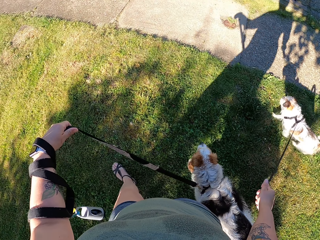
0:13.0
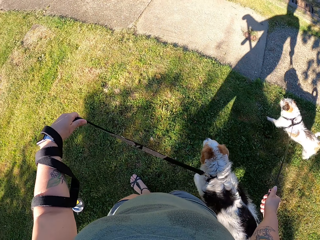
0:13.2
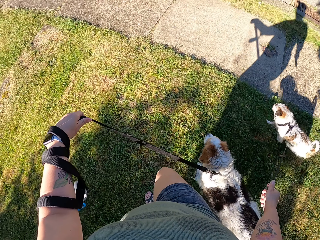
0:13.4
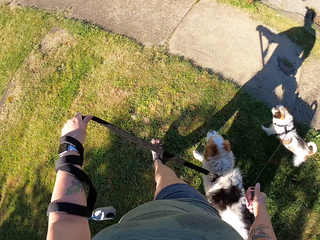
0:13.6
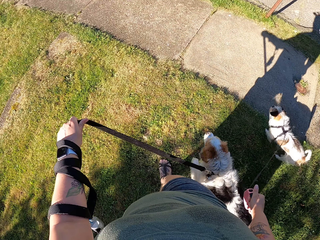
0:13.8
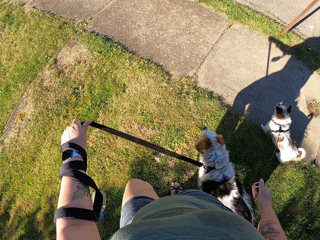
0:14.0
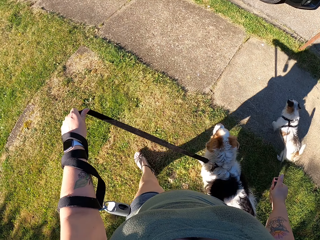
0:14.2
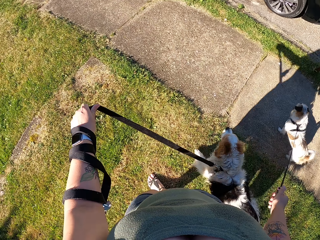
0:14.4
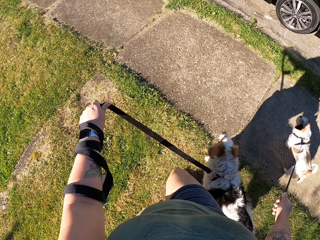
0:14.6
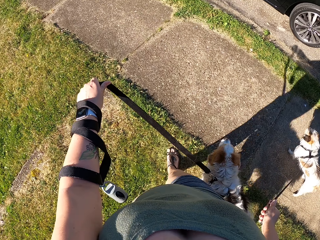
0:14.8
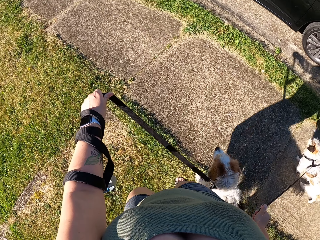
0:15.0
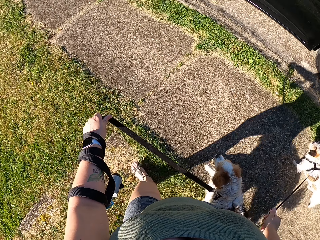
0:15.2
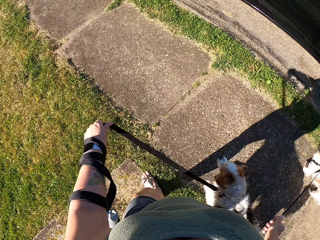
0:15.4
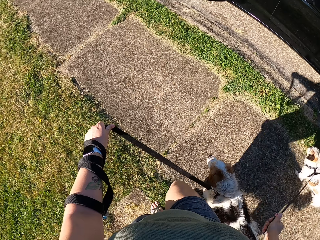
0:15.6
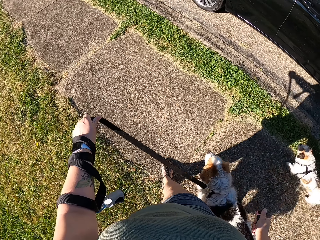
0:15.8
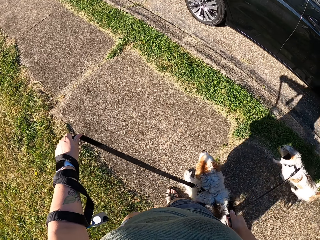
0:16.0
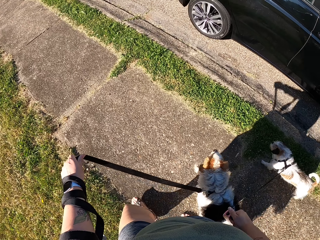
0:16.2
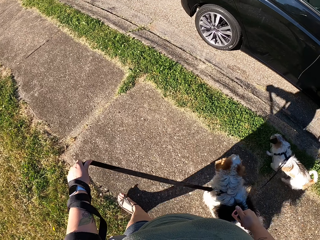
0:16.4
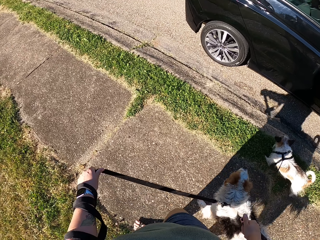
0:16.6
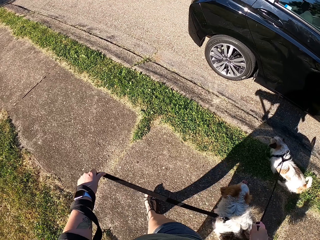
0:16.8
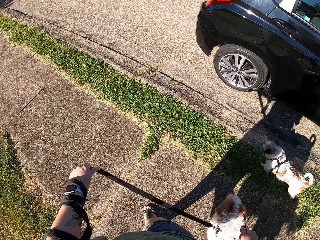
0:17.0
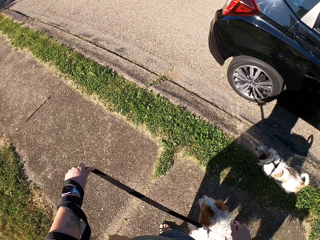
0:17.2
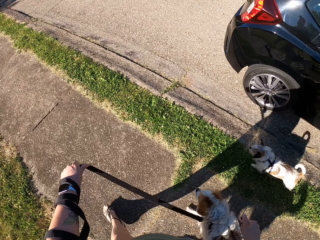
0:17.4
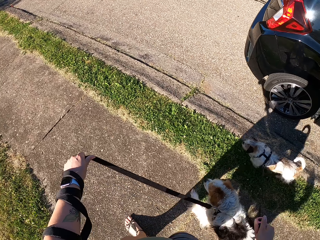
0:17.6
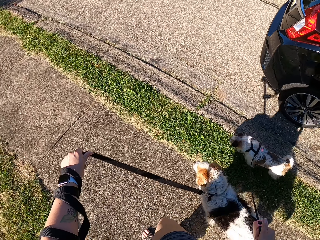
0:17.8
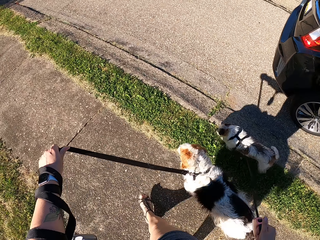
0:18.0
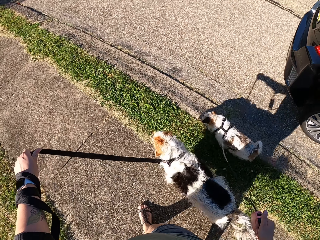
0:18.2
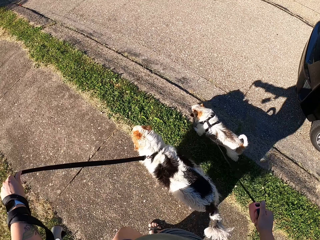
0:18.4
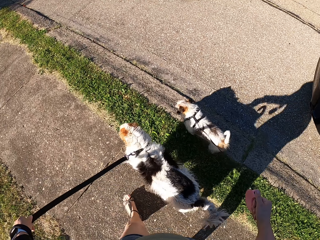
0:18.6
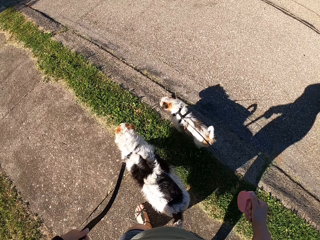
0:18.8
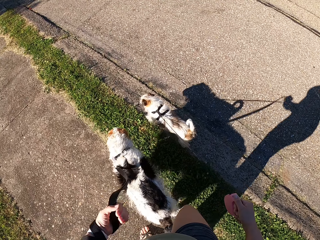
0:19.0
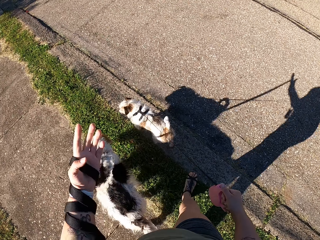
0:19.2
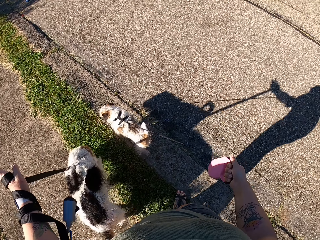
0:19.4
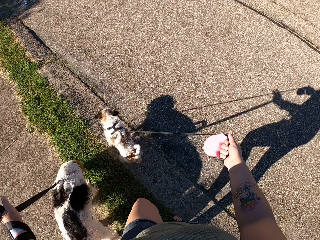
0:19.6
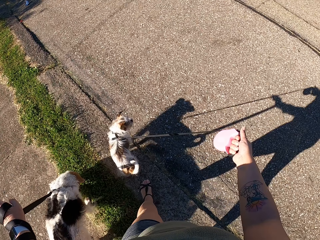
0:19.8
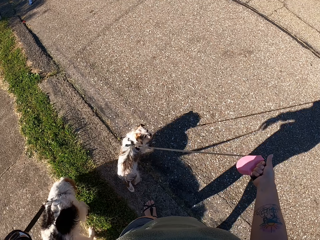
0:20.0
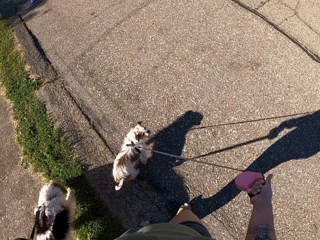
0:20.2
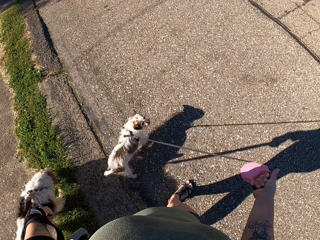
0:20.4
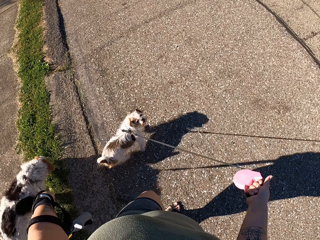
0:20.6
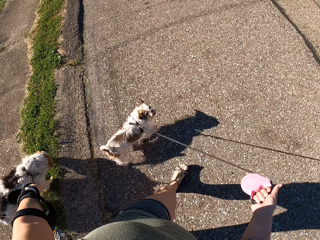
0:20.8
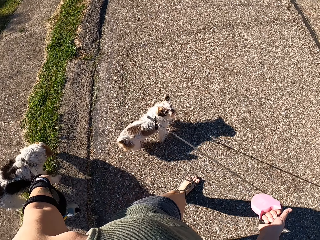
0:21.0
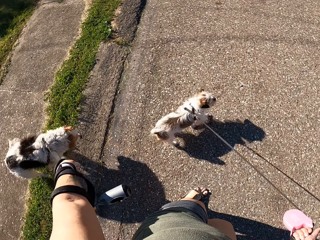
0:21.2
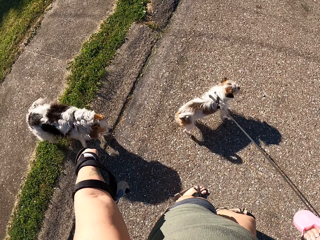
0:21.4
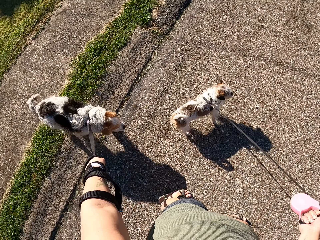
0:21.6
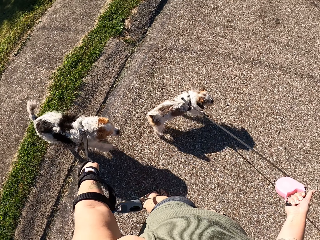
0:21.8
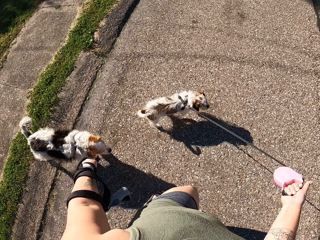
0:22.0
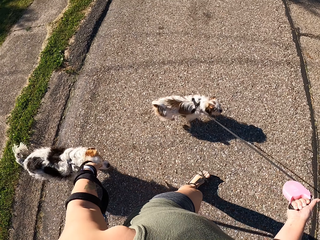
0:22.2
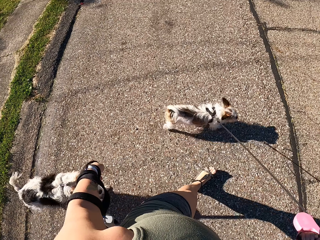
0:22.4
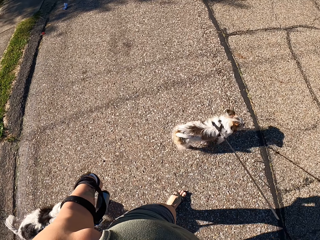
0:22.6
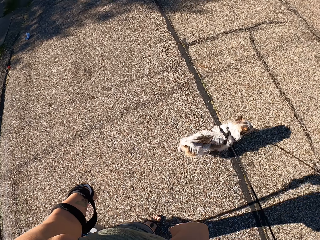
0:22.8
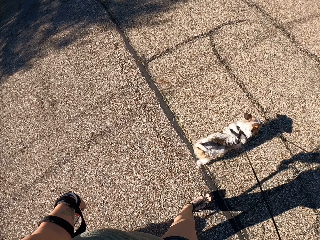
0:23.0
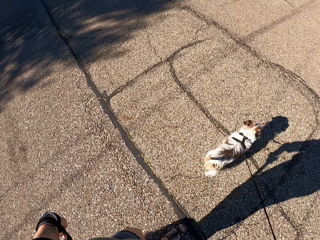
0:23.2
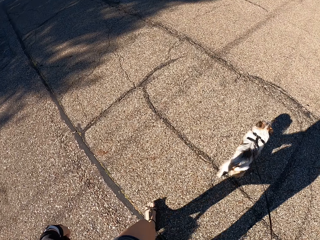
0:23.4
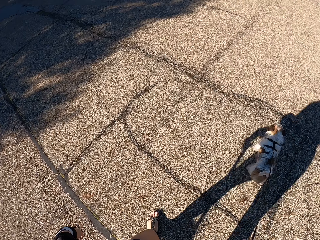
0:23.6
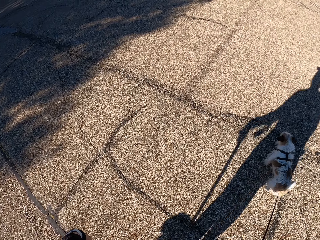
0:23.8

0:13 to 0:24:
The camera wearer walks the dogs on the road. They walk on the road with the dogs.

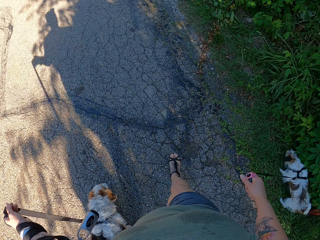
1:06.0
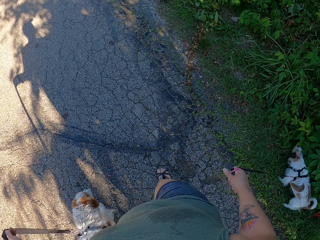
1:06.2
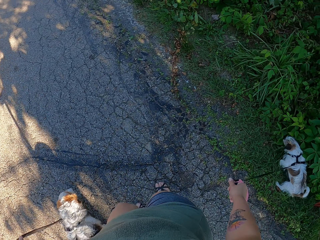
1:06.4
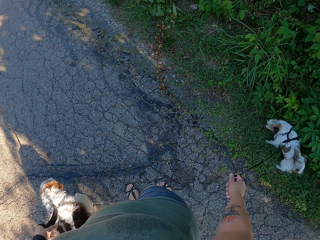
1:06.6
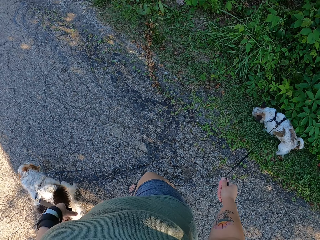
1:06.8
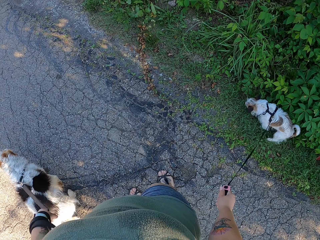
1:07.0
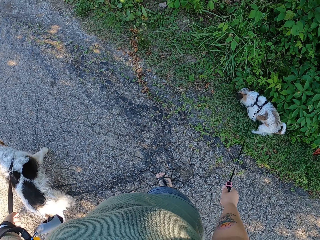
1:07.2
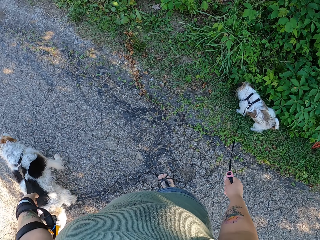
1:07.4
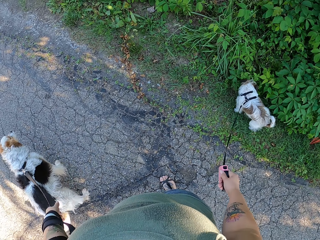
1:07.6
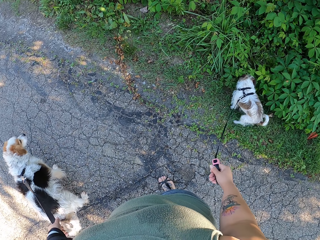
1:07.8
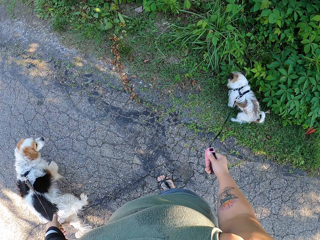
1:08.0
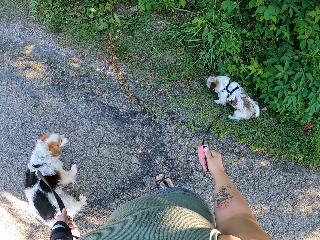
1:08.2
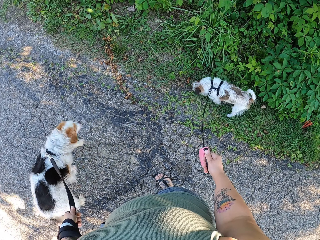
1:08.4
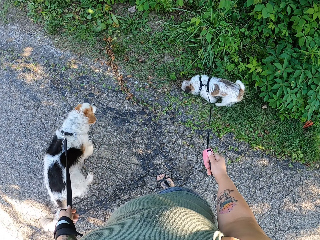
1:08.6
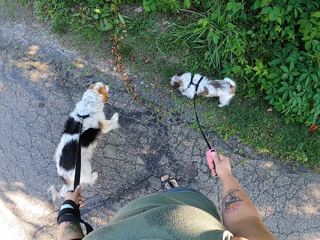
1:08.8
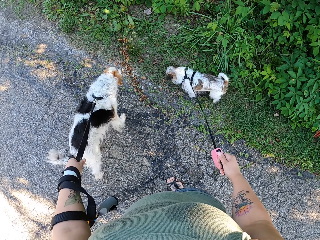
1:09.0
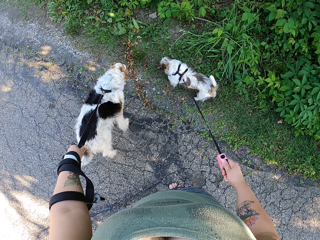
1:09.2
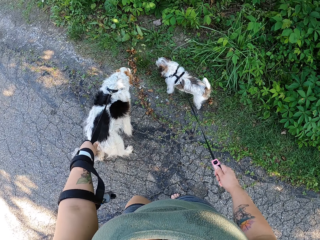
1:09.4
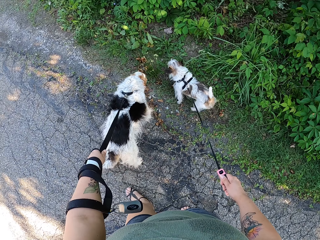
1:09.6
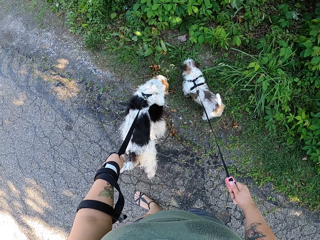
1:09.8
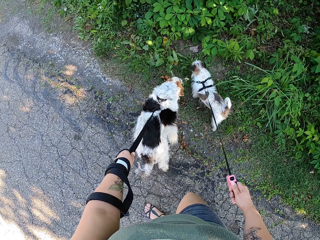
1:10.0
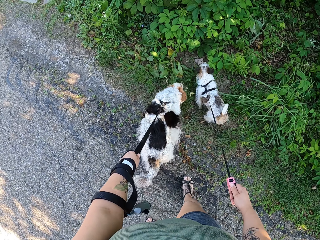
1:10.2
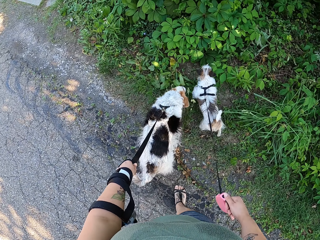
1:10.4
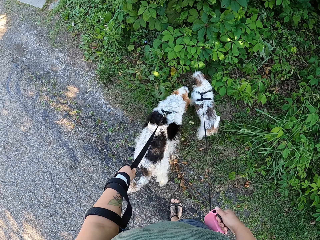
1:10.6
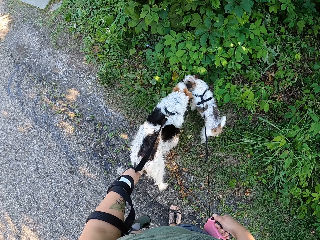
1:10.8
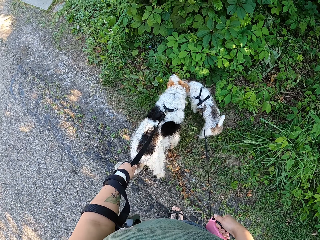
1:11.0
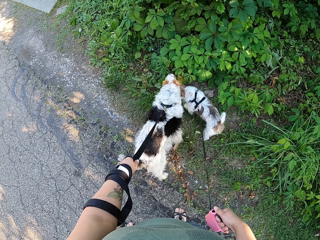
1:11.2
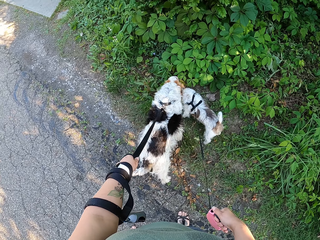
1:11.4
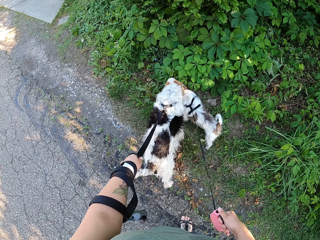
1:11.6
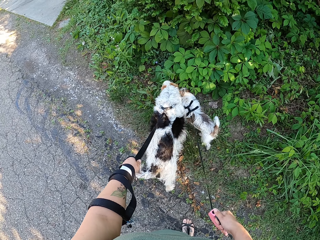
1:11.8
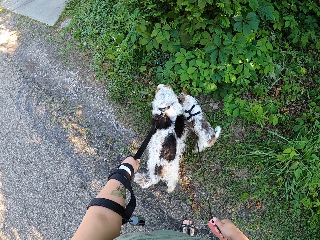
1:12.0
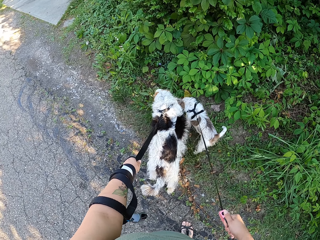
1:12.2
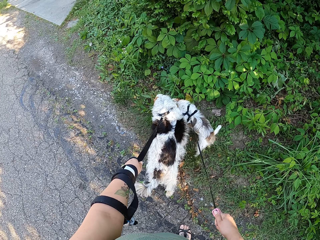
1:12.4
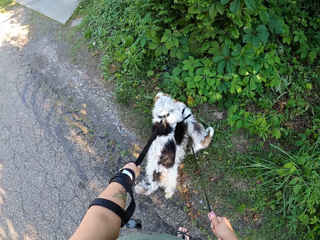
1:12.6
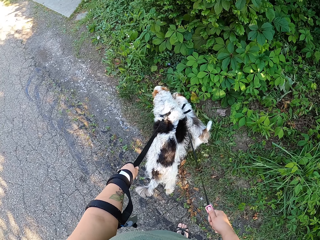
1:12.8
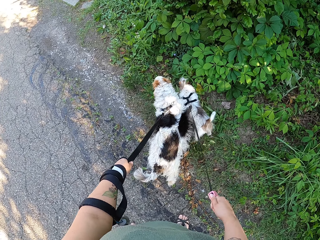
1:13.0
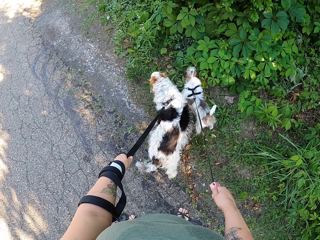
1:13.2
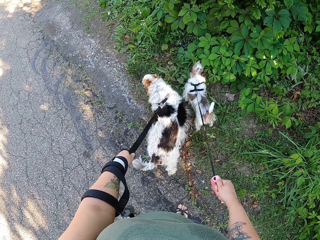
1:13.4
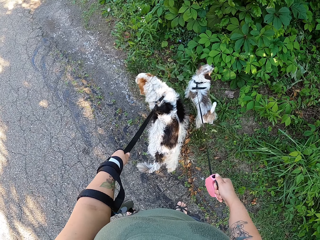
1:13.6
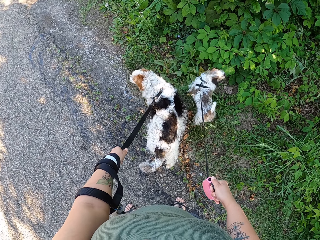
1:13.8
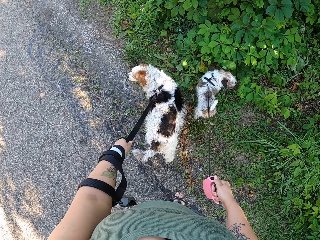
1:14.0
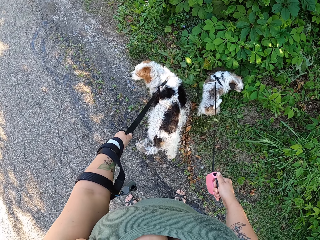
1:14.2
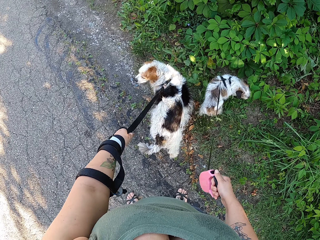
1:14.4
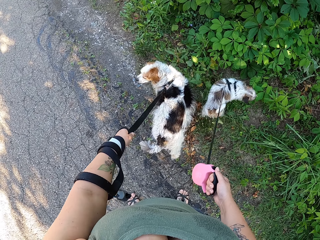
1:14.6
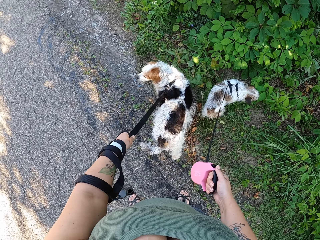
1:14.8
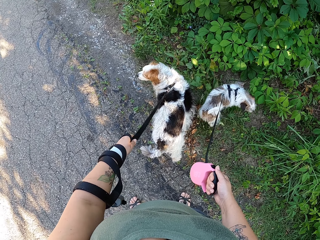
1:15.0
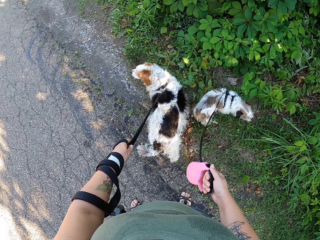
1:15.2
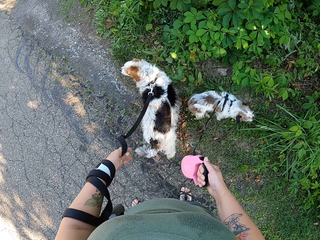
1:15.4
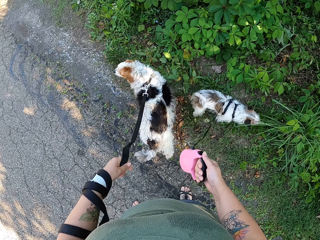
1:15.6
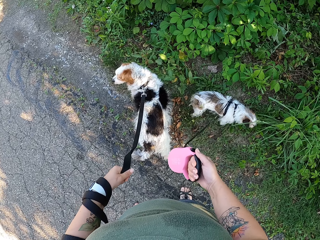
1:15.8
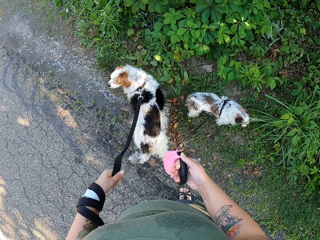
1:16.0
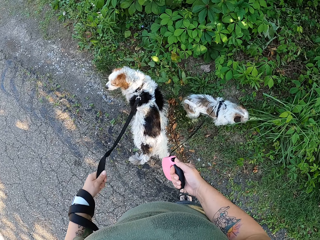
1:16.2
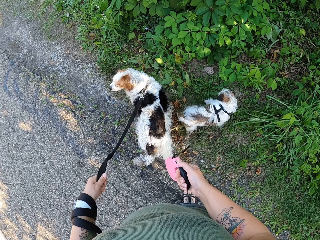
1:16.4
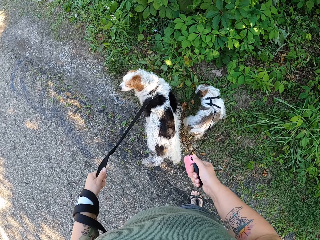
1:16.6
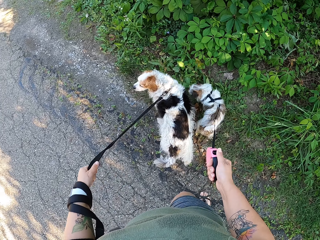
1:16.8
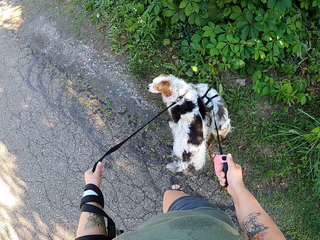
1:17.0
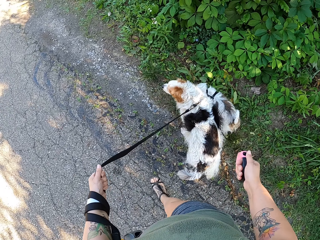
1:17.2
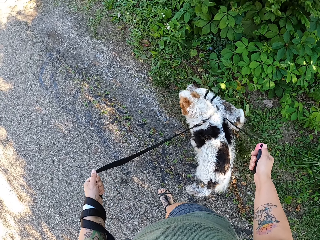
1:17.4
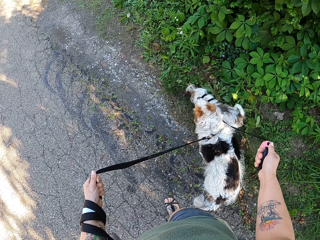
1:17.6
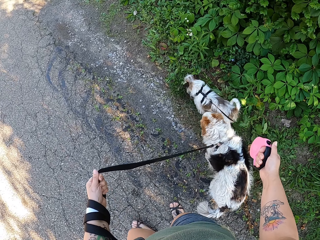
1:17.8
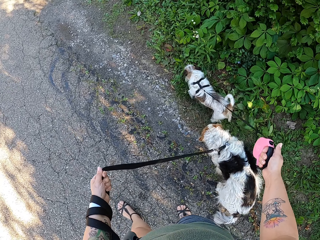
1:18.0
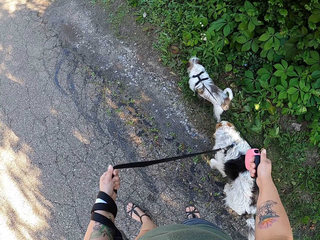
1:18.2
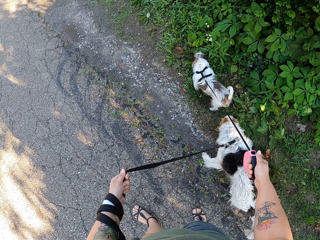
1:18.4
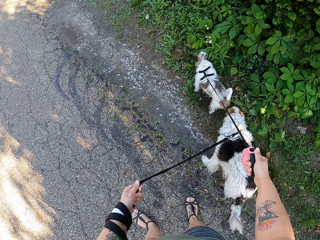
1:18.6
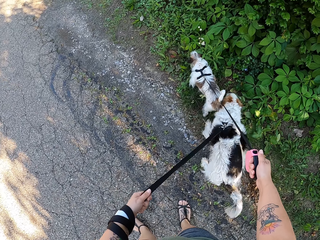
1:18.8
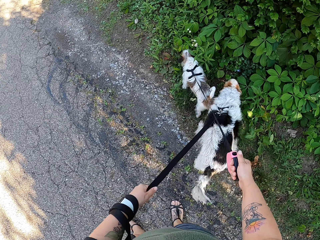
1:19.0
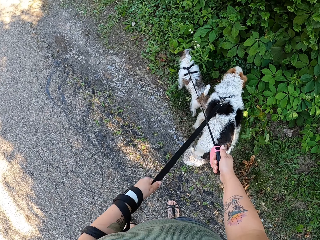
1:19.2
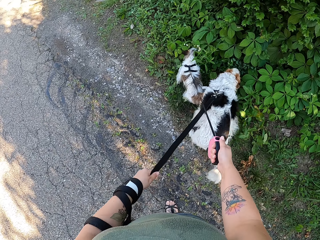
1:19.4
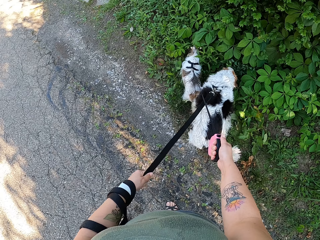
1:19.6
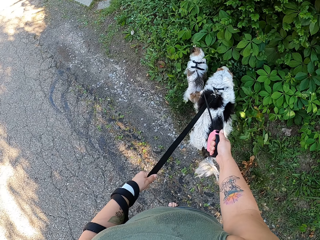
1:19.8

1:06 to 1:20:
The camera wearer stops on the road. They stare at the dogs.
